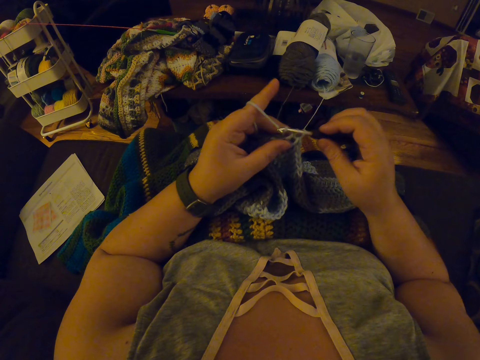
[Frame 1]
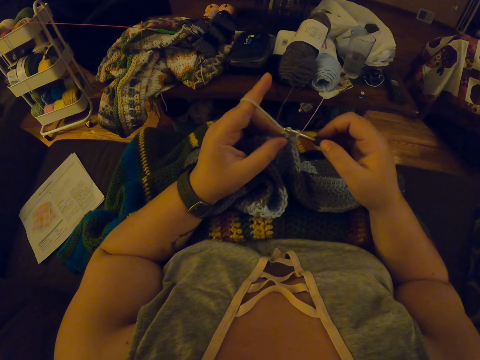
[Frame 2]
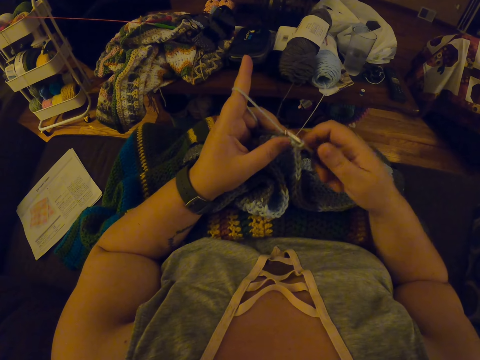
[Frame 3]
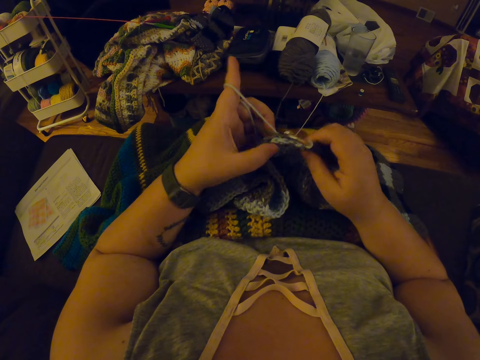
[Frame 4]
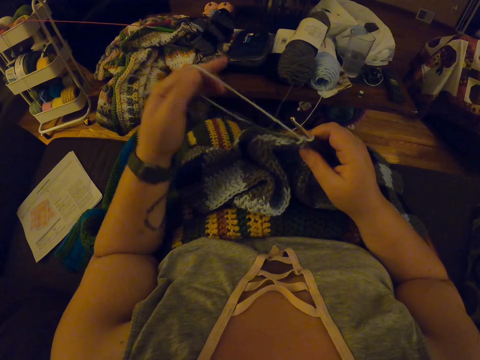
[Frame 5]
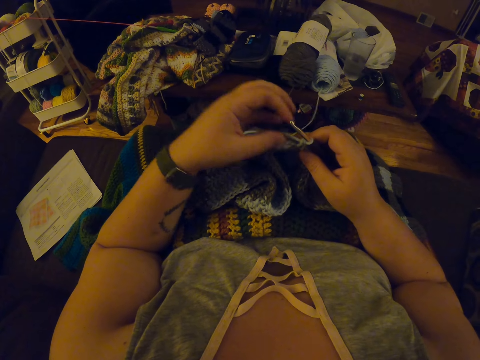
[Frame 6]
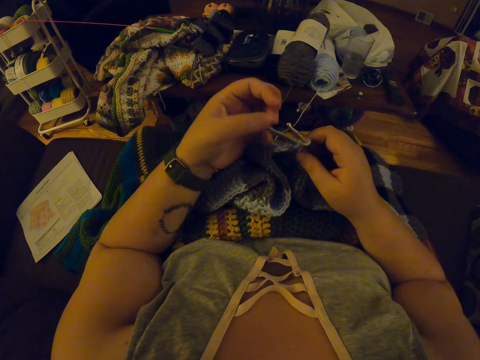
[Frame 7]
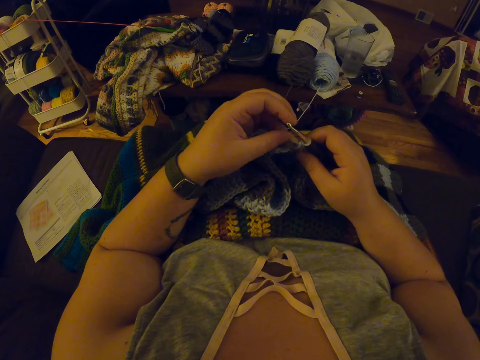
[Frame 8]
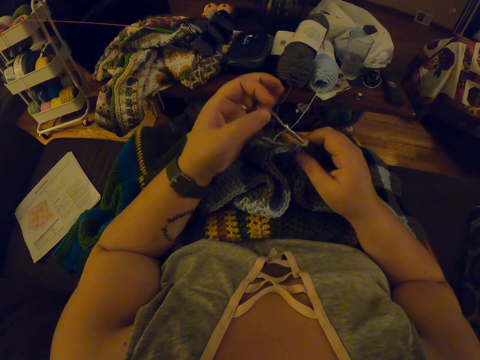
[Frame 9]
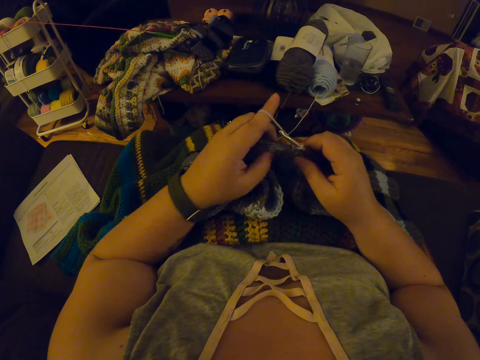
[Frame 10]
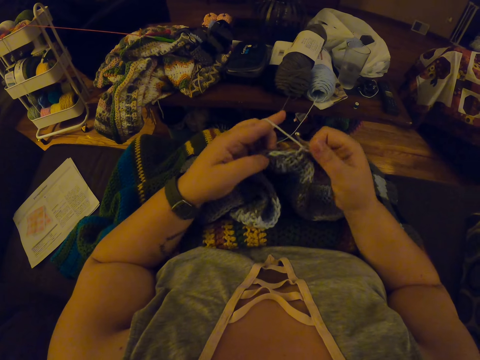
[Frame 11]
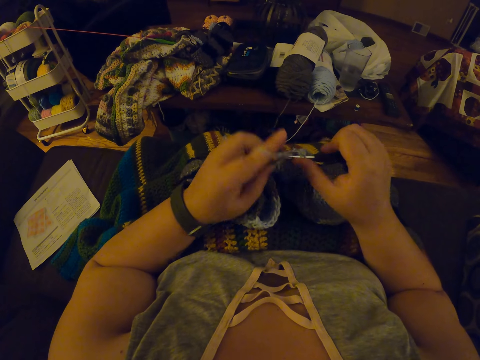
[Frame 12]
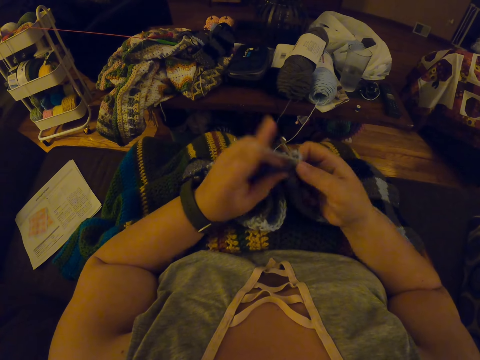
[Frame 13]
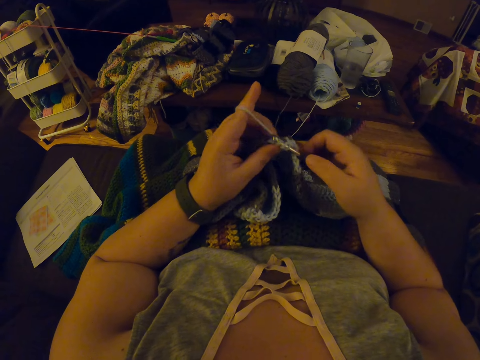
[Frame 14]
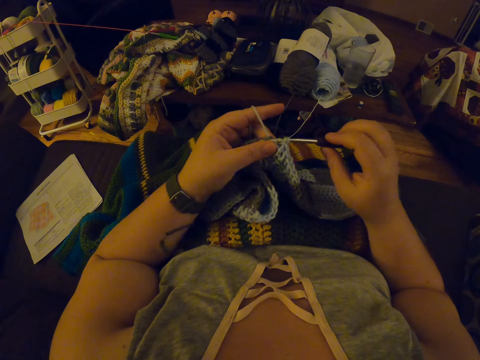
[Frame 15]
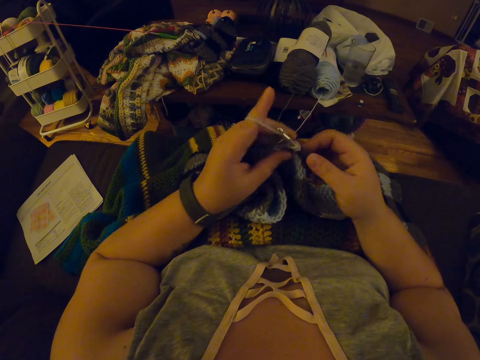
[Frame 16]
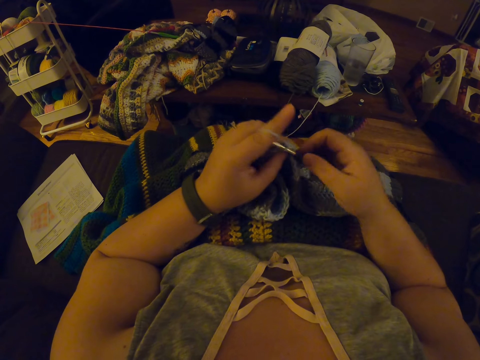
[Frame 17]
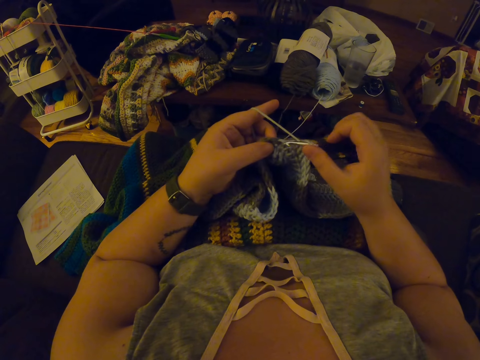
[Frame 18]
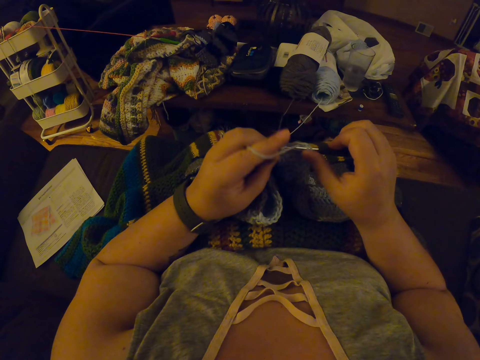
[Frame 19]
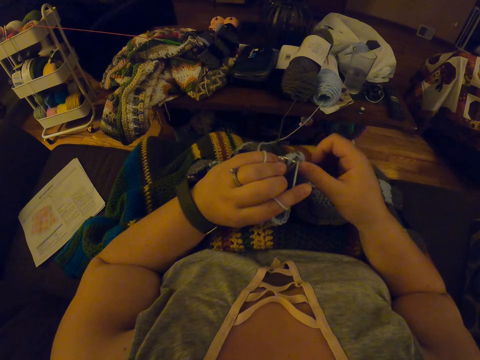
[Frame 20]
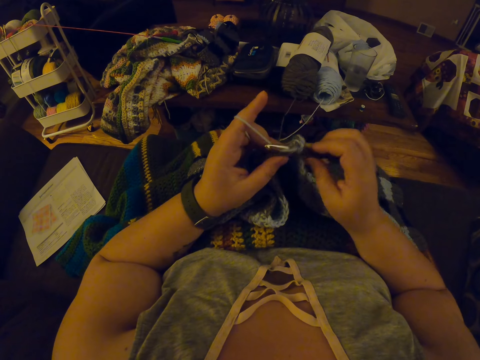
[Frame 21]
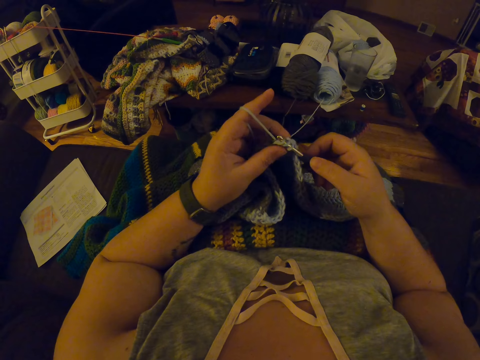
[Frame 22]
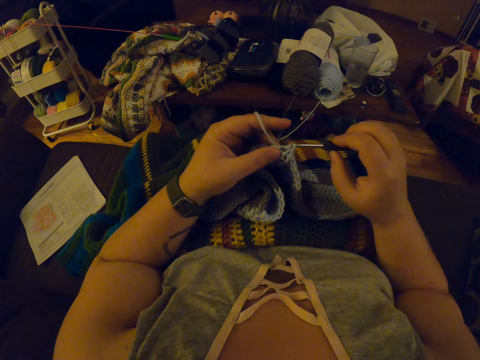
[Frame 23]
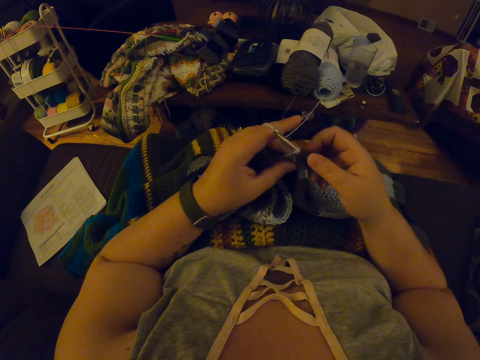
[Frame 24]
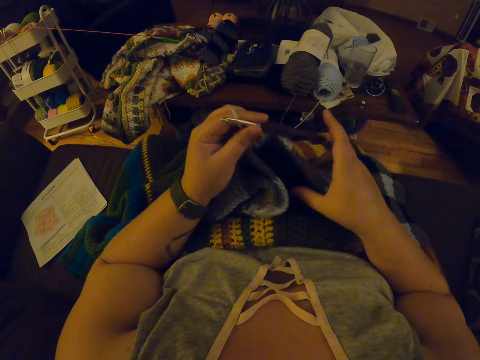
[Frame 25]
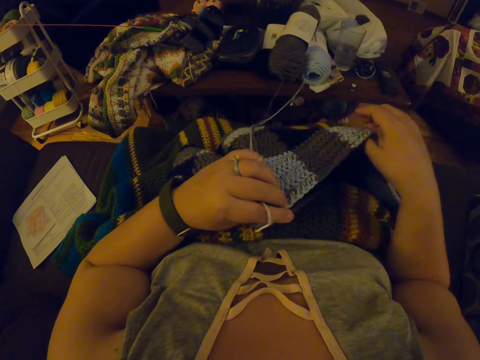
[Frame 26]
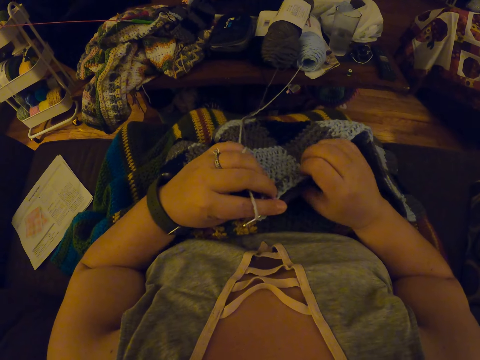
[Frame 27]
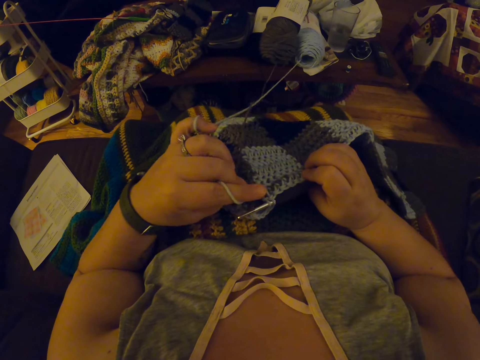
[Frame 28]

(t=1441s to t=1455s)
The camera wearer drops the yarn in her left hand on her lap. She twists the yarn around her left hand. She ties the yarn on the fingers. She continues crocheting with the yarn using a crochet hook. She passes the crochet hook in her right hand to her left hand. She adjusts the fabric on her lap with her hands again. She pulls the yarn inside the fabric with her left hand and drops the crochet hook in her left hand on her lap.

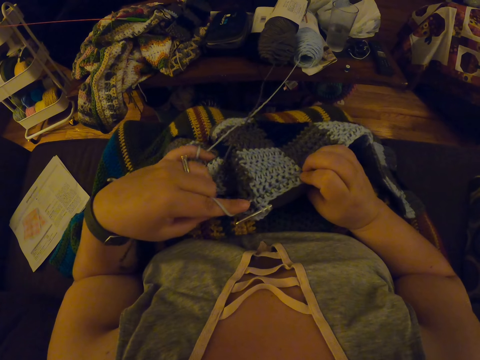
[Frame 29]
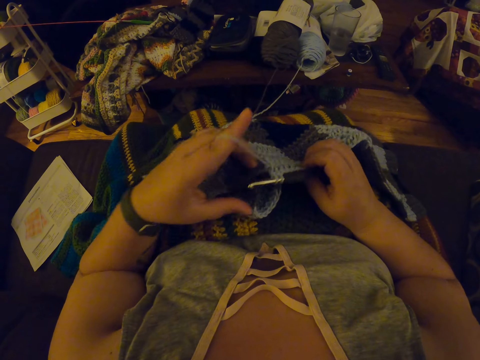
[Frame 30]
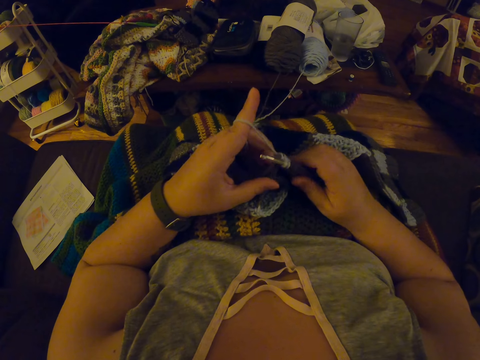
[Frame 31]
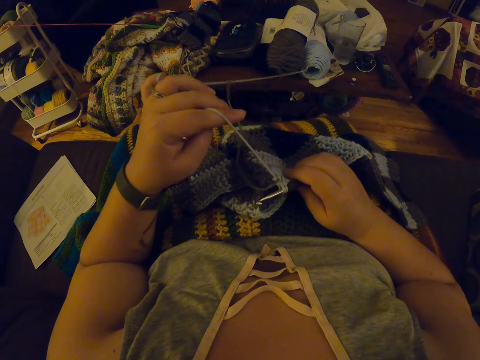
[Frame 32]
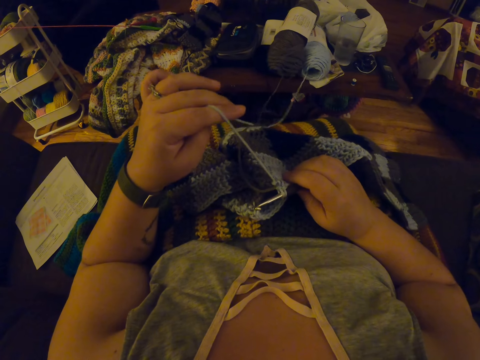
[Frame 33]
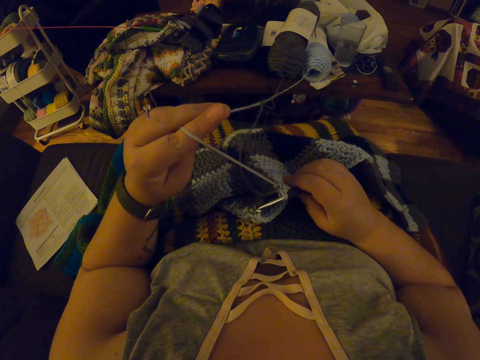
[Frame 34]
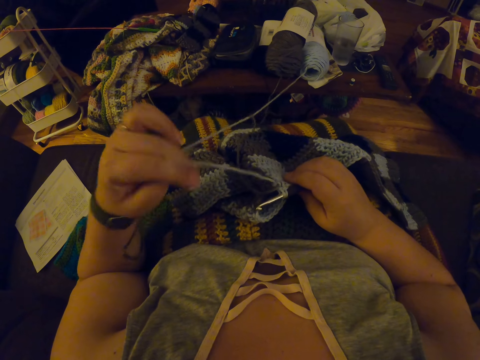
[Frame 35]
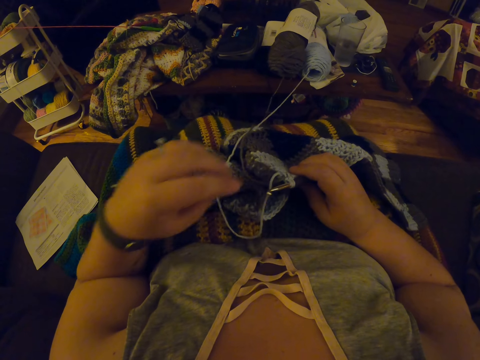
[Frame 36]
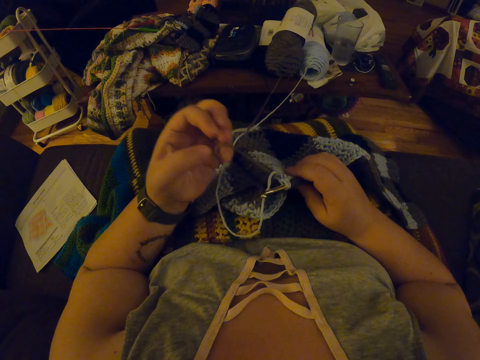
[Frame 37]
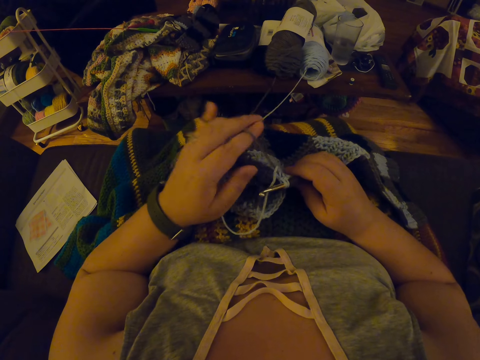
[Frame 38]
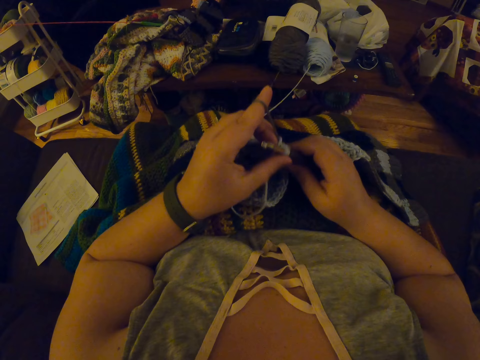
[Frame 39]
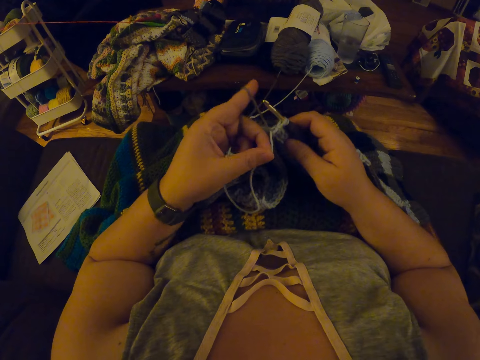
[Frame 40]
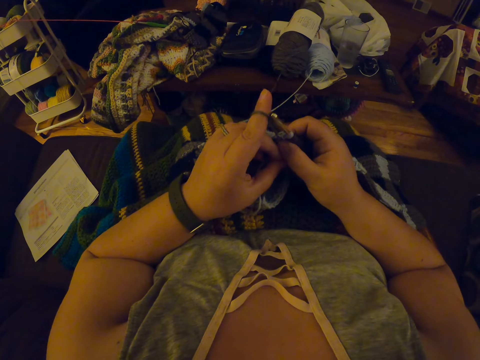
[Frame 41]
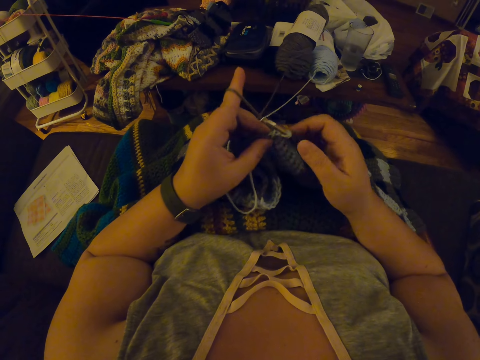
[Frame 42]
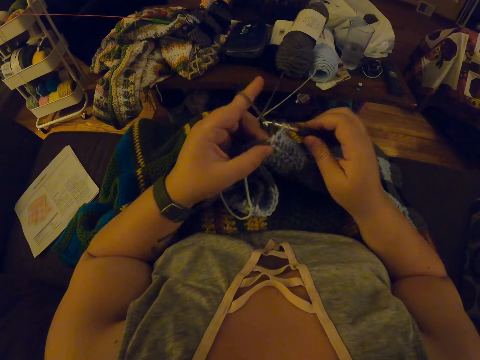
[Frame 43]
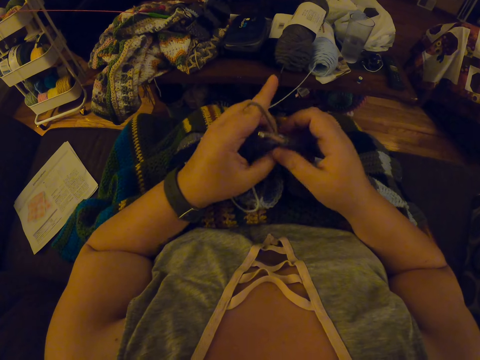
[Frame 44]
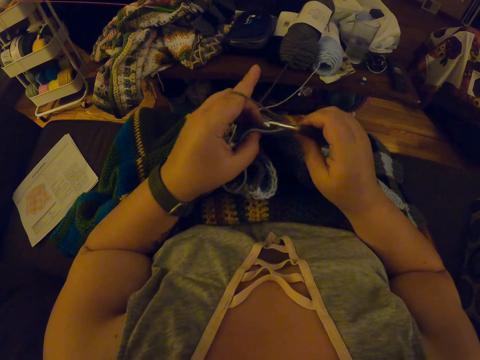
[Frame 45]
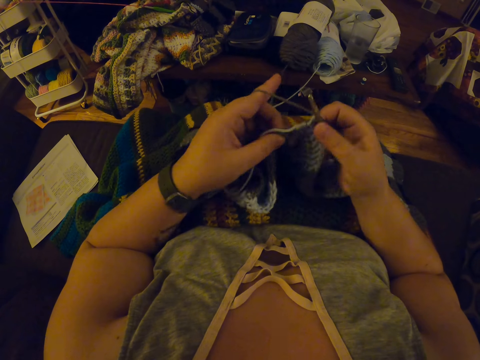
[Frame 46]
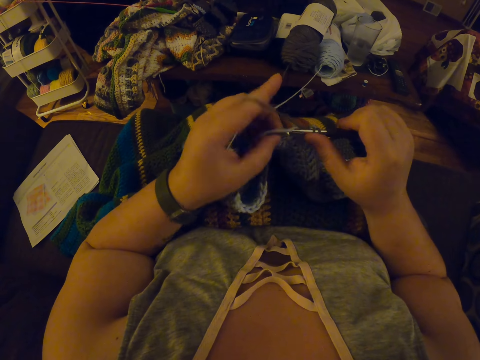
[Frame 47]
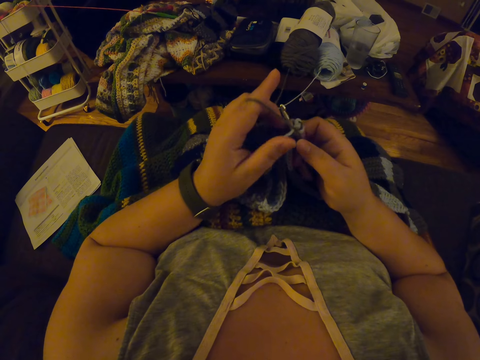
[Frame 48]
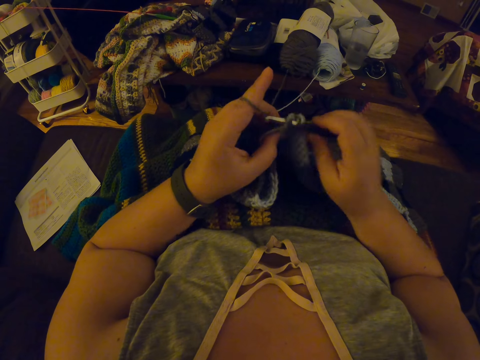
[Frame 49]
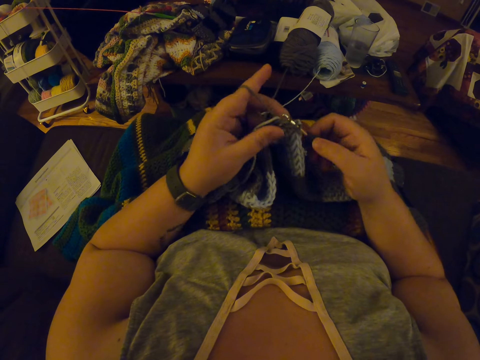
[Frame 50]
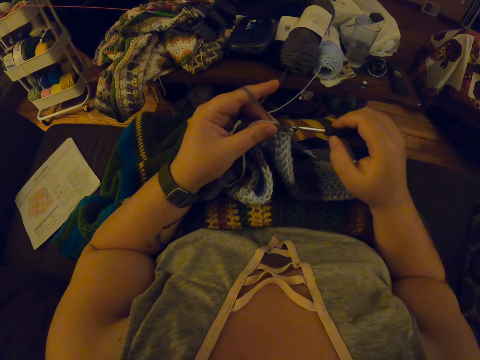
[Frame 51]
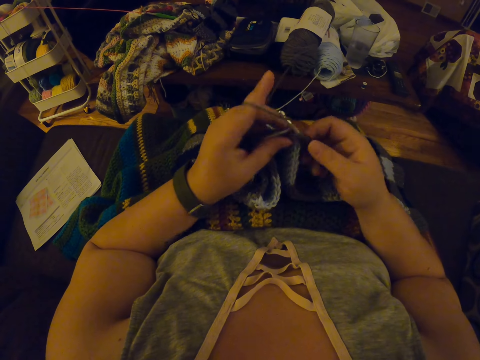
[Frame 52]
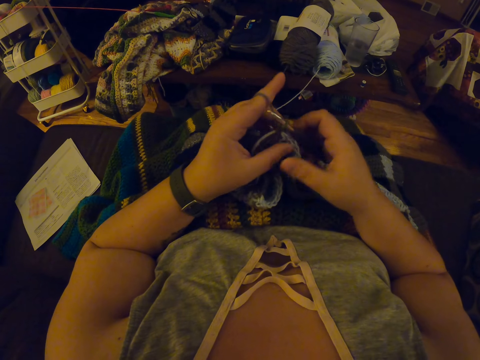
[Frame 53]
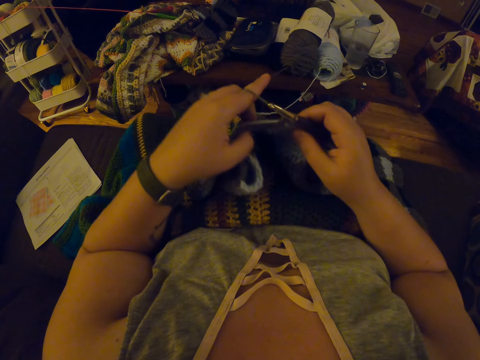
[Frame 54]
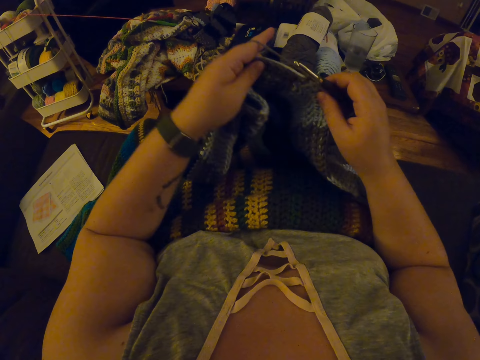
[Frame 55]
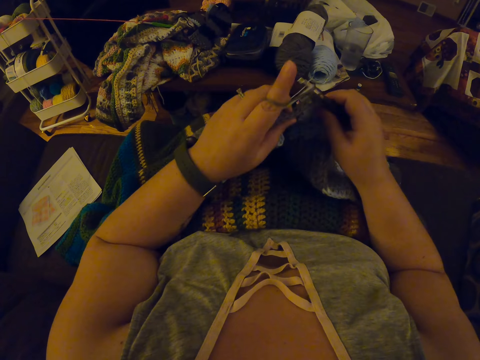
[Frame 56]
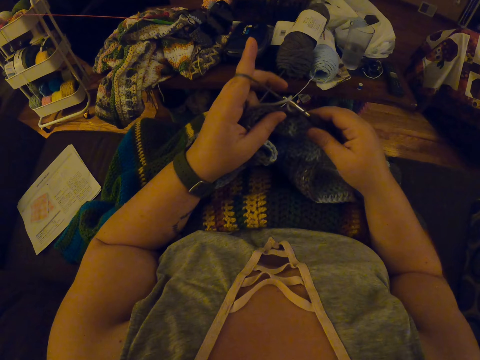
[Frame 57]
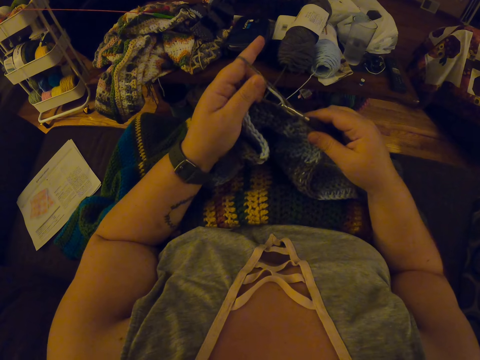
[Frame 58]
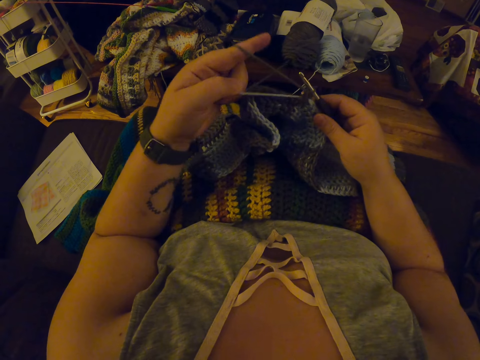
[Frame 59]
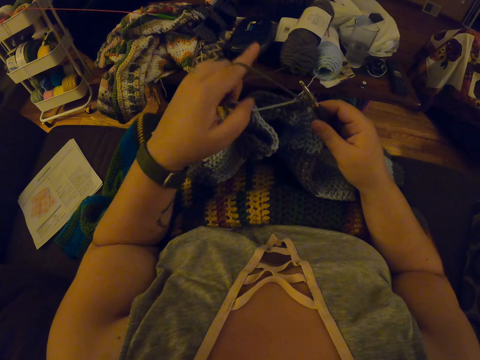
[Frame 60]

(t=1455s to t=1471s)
The camera wearer holds the crochet hook in her right hand. She lifts the yarn with her left hand and drops the yarn in her left hand on her lap. She twists the yarn around her left hand. She ties the yarn on the fingers. She continues crocheting with the yarn using the crochet hook. She moves the fabric slightly away from her with her hands and adjusts the yarn in her left hand.
